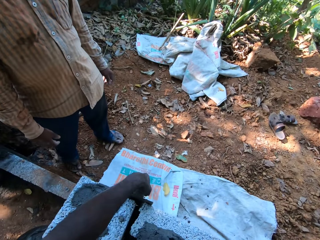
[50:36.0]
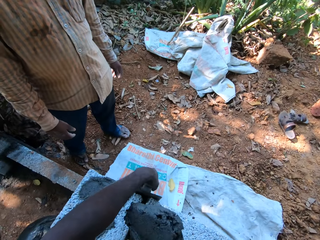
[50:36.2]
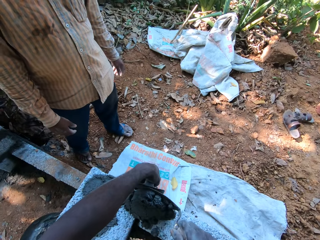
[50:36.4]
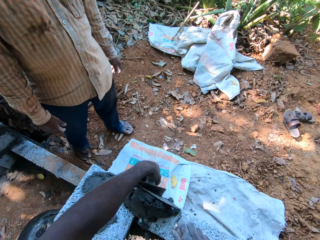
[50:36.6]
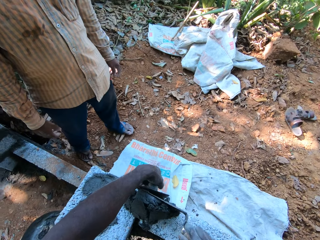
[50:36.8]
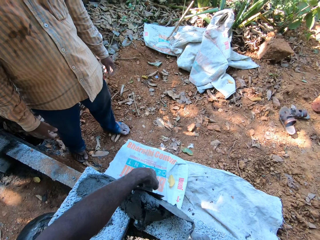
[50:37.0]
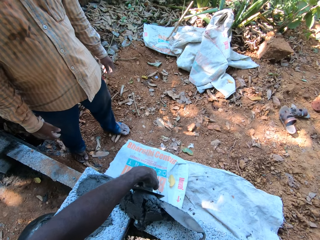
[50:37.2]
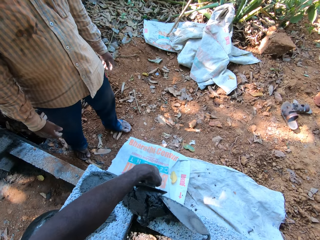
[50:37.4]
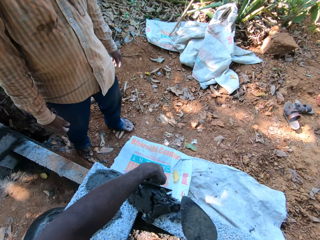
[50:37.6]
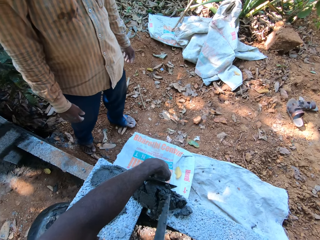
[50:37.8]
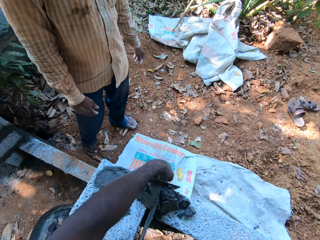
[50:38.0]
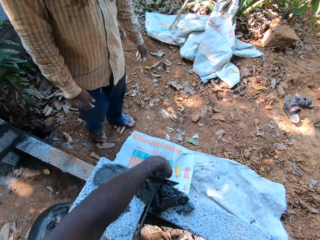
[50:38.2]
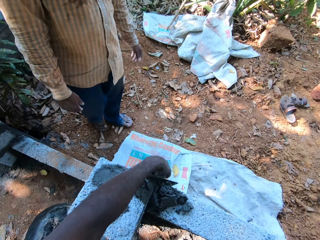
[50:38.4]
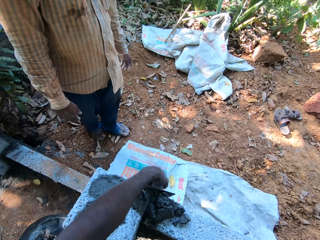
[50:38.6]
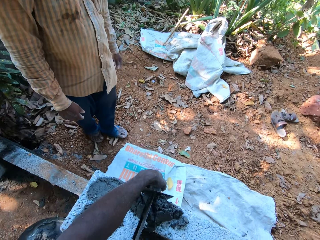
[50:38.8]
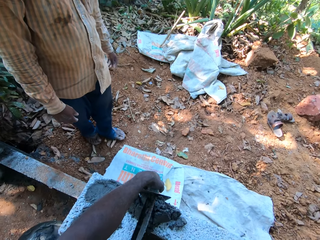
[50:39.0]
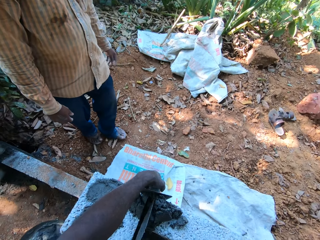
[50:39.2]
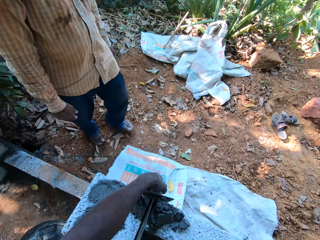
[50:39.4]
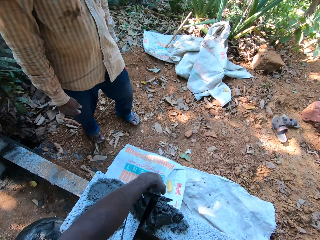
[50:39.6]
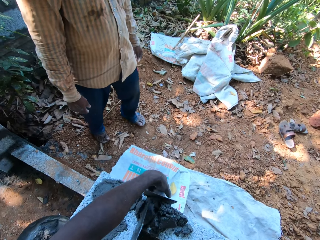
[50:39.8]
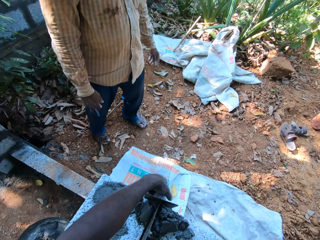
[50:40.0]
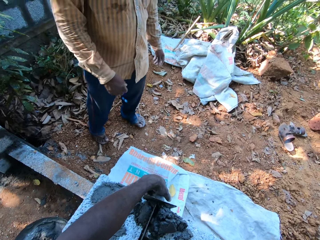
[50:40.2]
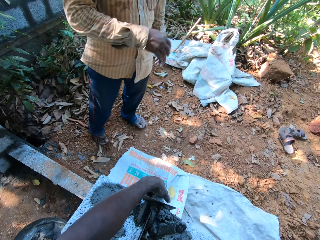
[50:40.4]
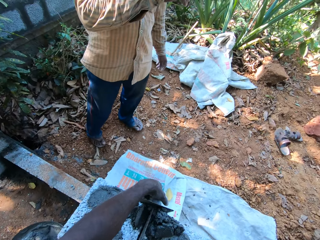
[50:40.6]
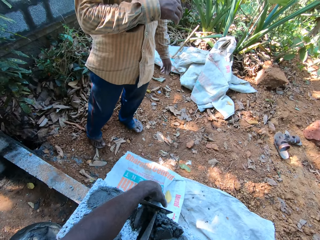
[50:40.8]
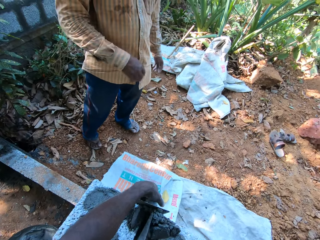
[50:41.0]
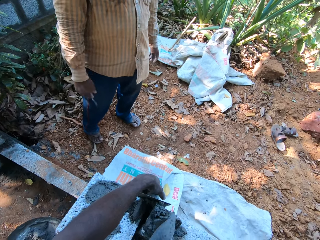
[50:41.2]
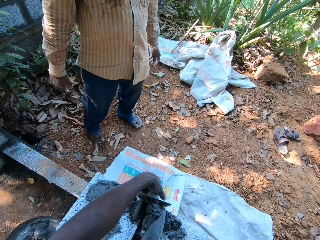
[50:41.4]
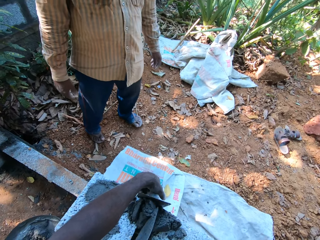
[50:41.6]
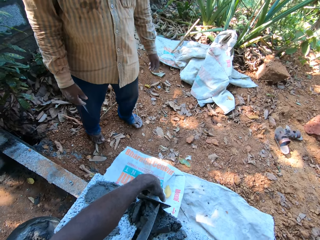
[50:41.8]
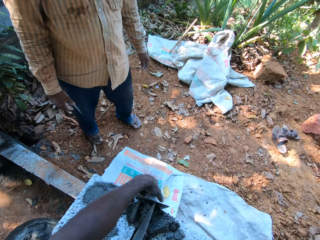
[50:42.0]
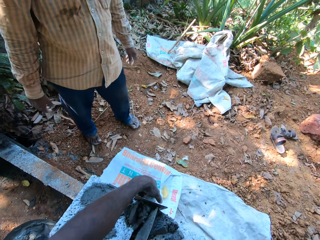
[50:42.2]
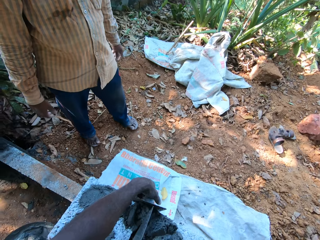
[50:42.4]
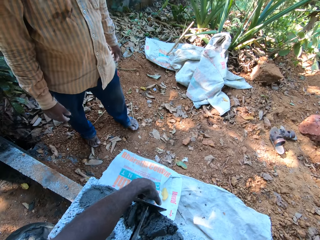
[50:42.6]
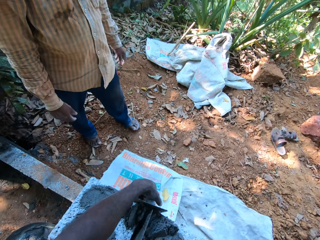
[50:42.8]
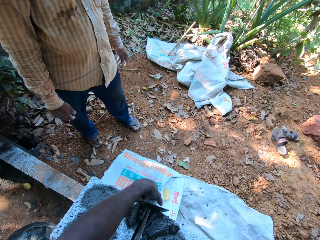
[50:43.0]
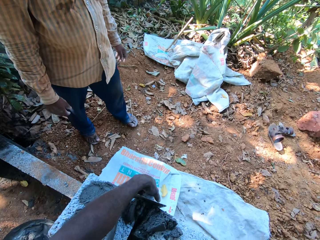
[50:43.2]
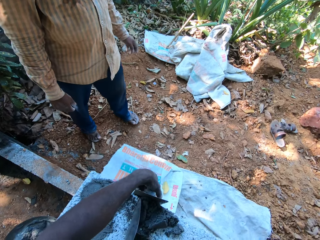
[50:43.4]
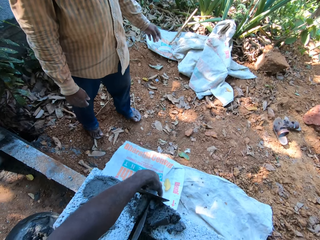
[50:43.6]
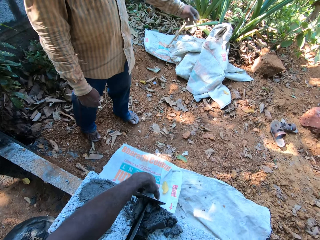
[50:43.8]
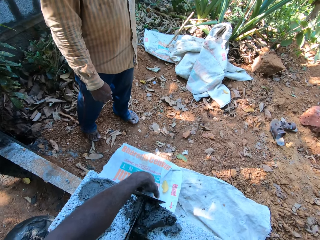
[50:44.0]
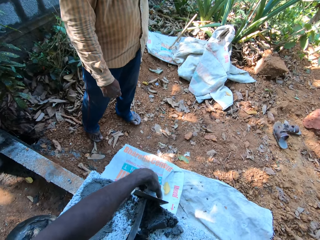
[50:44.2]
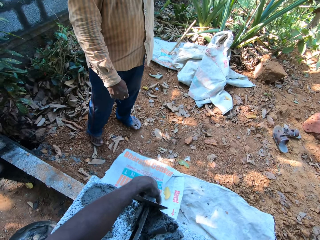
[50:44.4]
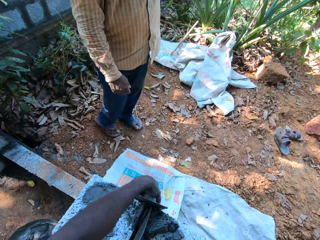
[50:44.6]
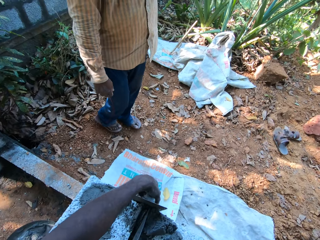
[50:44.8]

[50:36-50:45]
The camera wearer places the float on the concrete block with his left hand. He applies the cementing materials in the spaces between the concrete blocks with the hand trowel in his right hand and the wood float.

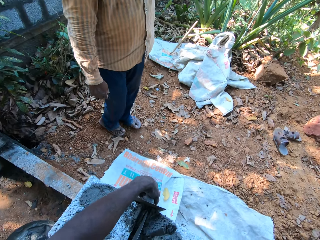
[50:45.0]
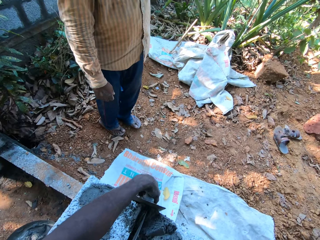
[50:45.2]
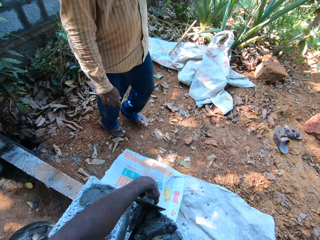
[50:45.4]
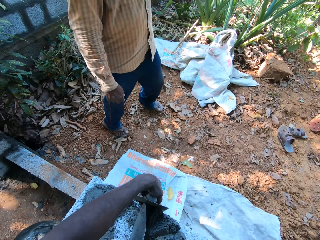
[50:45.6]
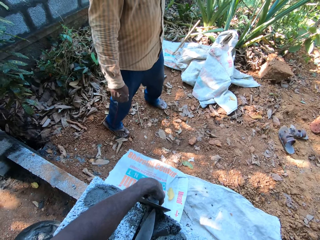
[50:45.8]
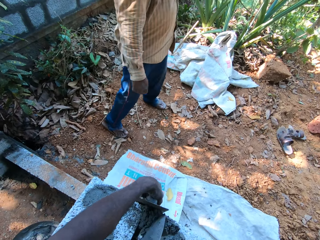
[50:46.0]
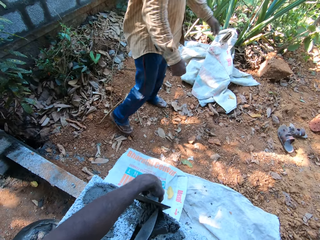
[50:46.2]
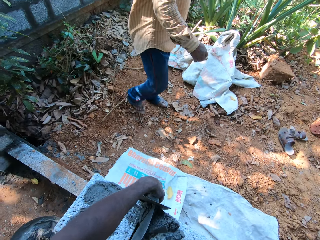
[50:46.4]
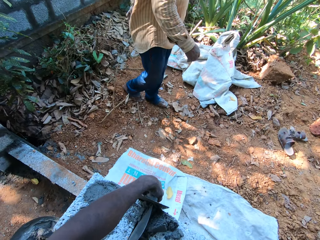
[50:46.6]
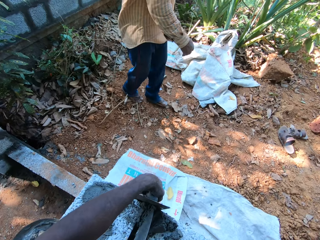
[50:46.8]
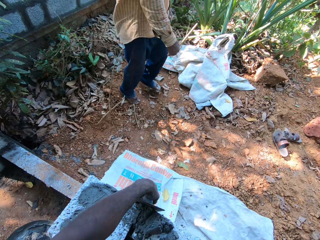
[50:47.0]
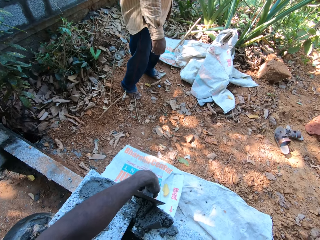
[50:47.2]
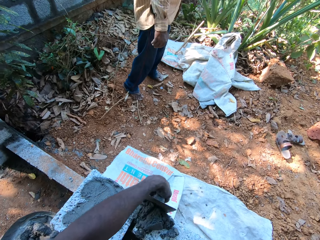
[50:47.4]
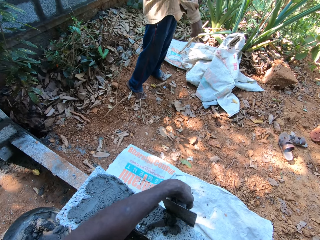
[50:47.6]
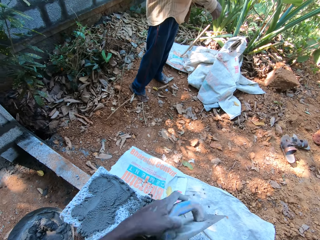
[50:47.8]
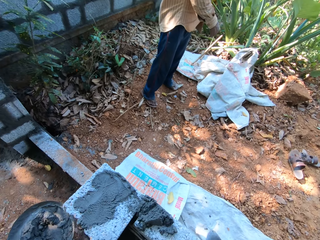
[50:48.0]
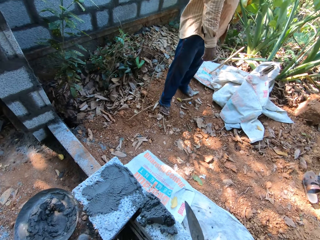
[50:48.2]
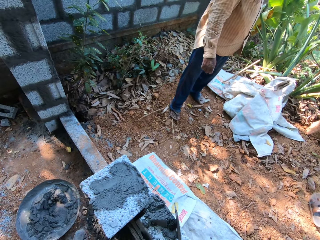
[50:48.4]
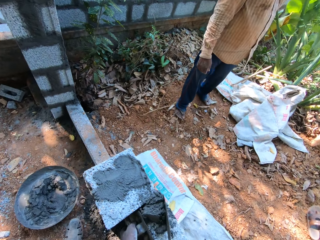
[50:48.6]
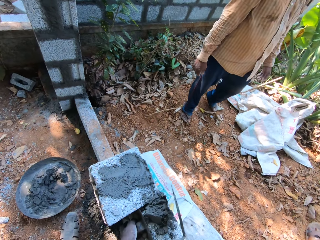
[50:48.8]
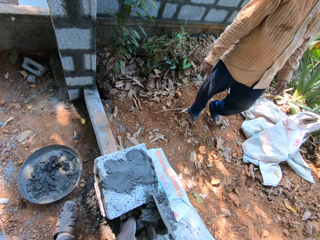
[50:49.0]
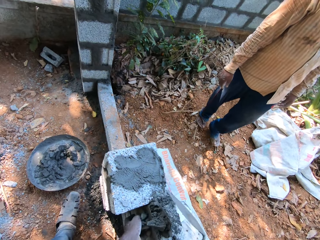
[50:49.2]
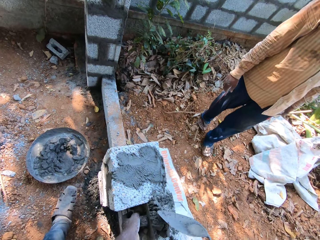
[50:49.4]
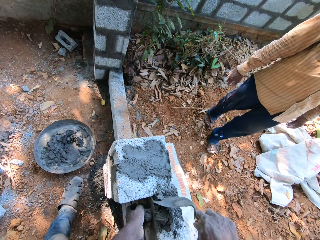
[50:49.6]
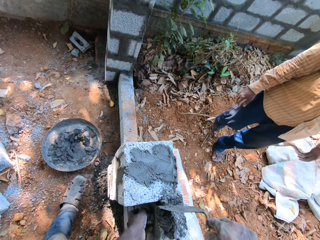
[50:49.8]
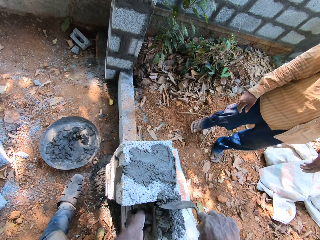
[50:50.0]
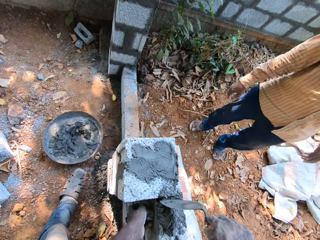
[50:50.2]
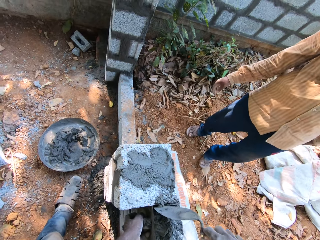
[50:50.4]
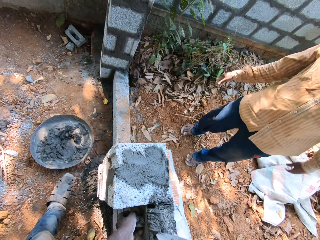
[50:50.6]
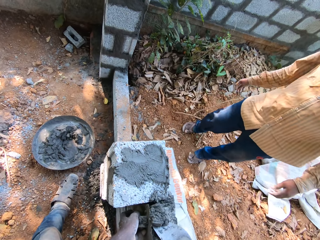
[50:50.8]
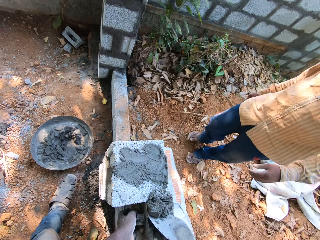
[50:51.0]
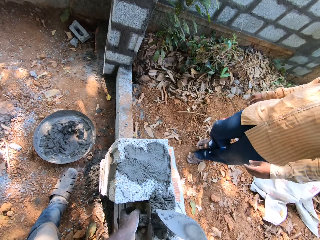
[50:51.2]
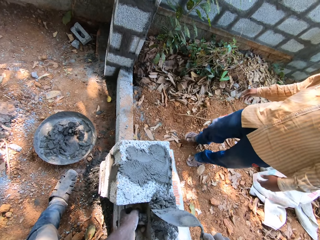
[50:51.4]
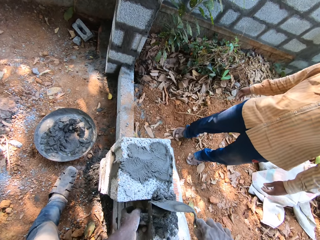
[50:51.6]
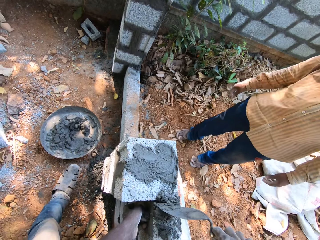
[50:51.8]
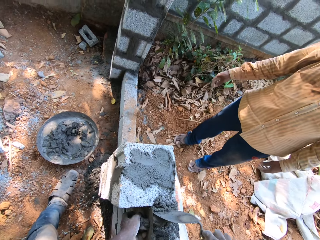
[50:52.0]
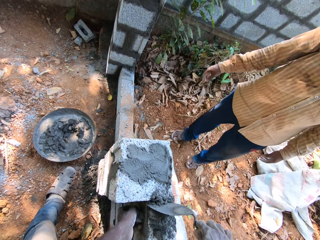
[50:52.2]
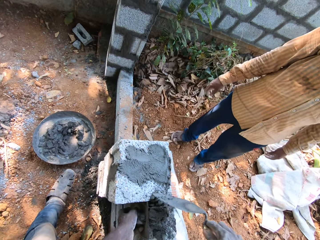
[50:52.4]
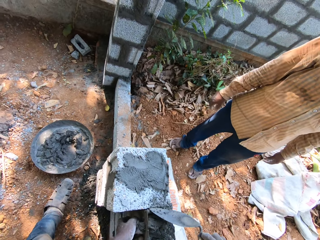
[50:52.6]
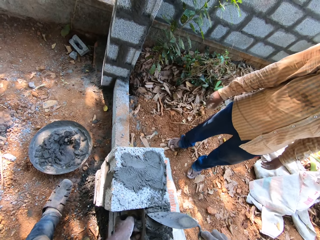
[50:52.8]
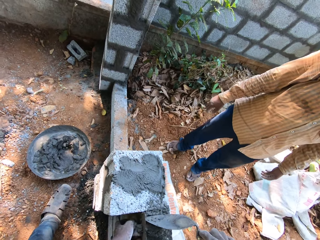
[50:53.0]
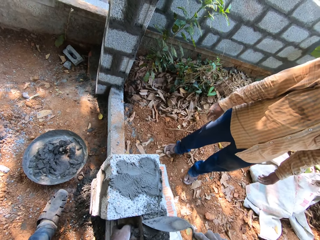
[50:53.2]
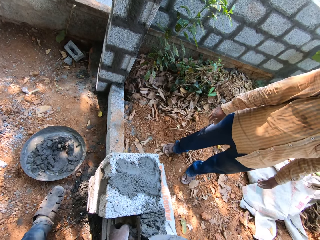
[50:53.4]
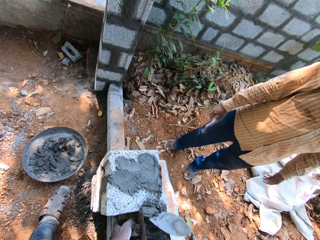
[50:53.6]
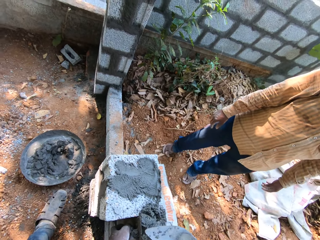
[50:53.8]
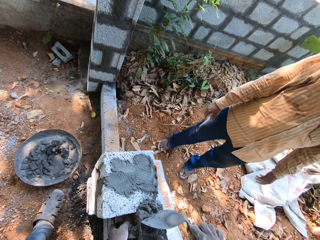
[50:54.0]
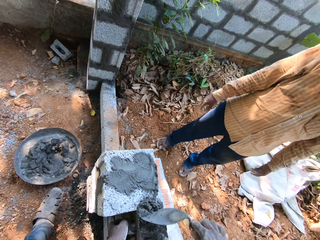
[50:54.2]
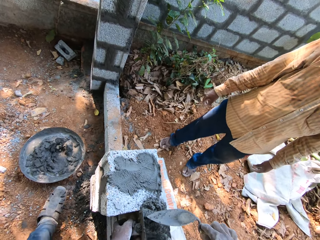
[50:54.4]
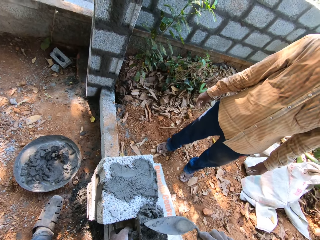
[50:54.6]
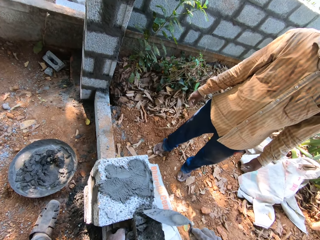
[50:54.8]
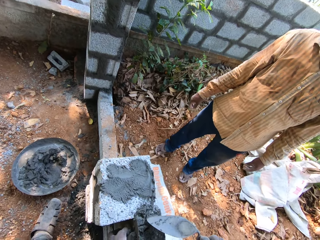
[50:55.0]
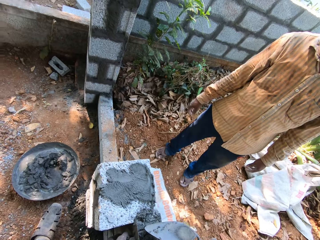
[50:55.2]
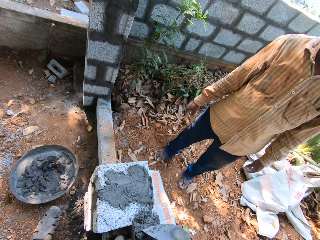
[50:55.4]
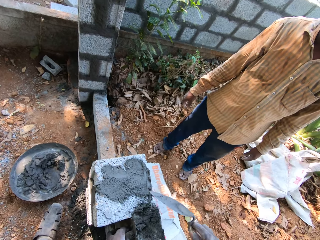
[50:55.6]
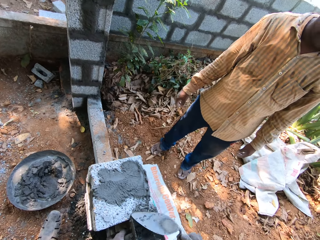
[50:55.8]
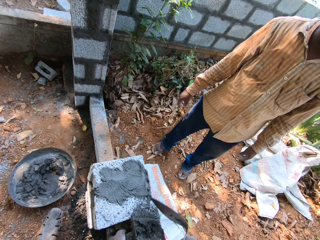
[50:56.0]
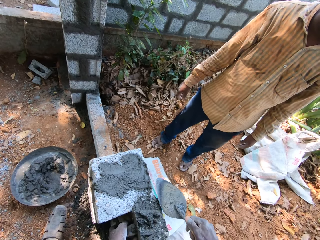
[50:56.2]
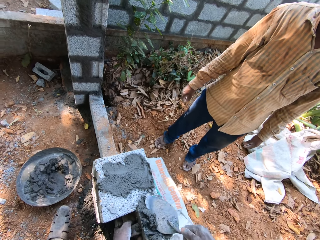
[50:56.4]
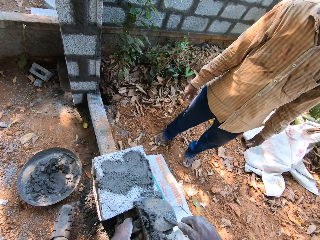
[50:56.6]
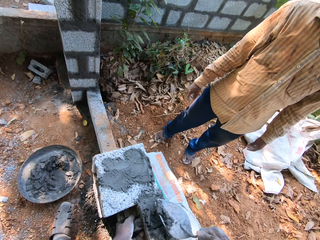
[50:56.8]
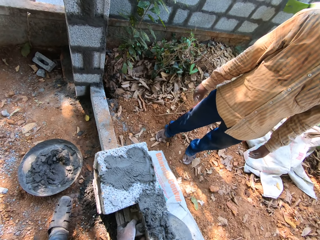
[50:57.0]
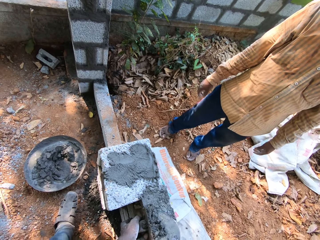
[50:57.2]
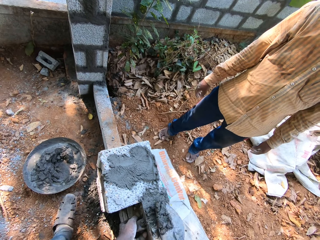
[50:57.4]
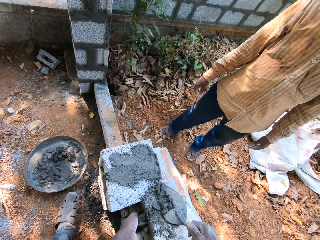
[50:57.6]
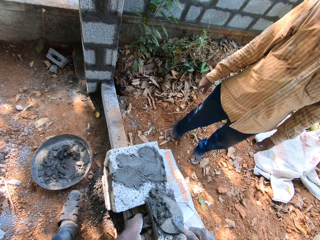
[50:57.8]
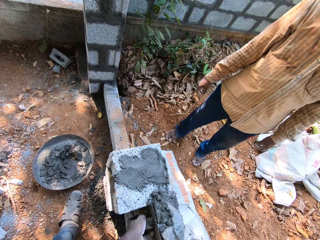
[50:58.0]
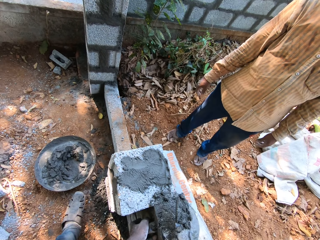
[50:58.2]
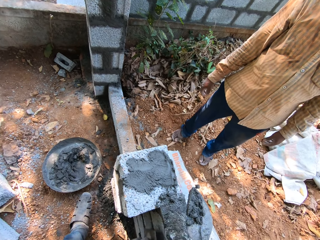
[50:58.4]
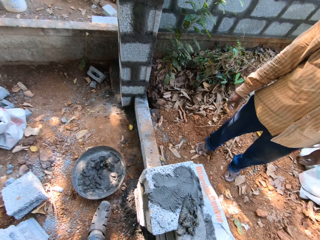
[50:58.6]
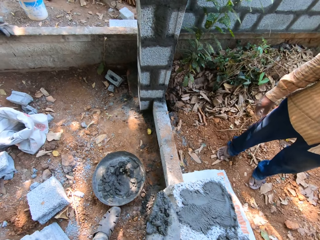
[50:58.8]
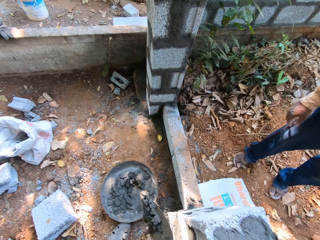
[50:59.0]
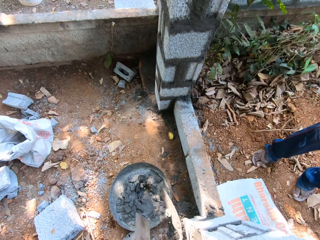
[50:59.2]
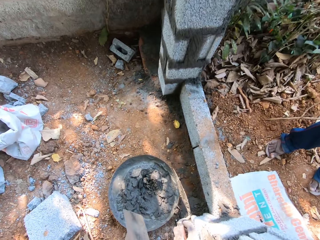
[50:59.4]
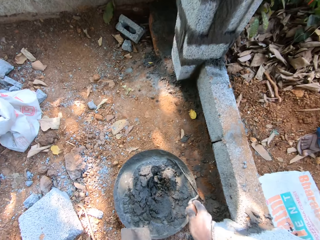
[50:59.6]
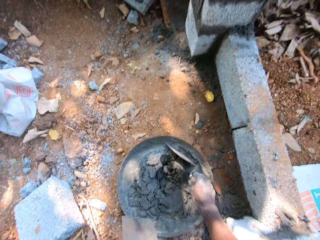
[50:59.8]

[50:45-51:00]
The camera wearer rubs the float across the concrete block with his left hand. He applies the cementing materials in the spaces between the concrete blocks with the hand trowel in his right hand and the float in his left hand. He rubs the float on the concrete block with his left hand. He packs the cementing materials from the concrete block with the hand trowel in his right hand. He pours the cementing materials in the headpan with the hand trowel in his right hand.
